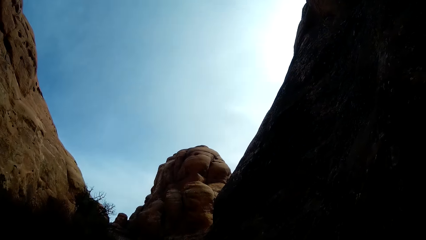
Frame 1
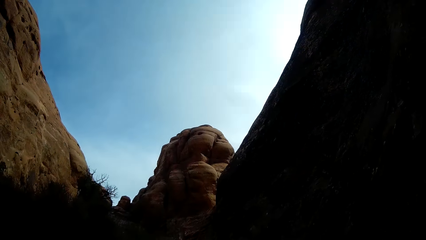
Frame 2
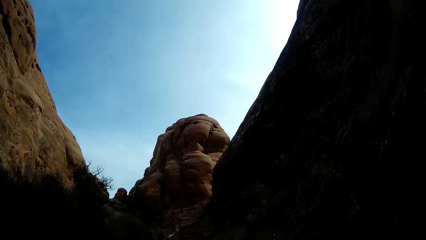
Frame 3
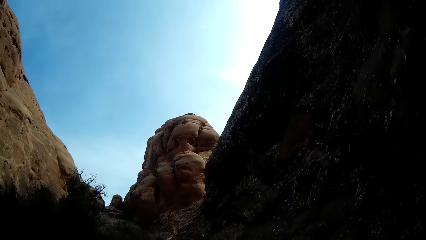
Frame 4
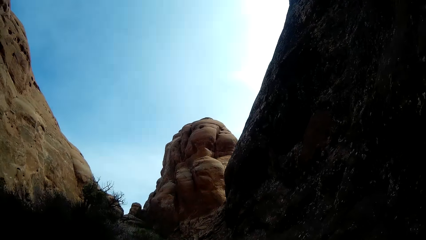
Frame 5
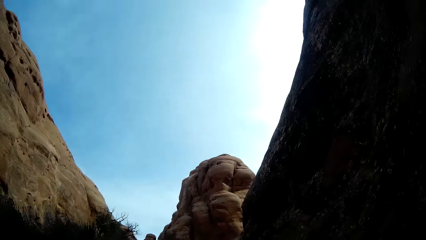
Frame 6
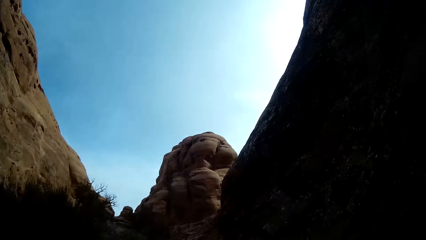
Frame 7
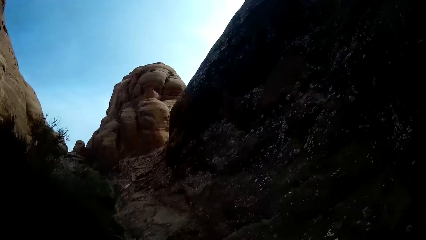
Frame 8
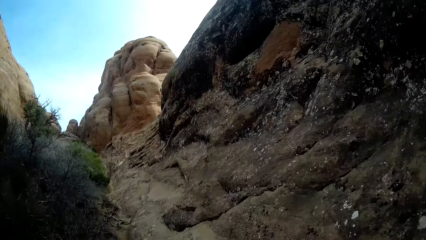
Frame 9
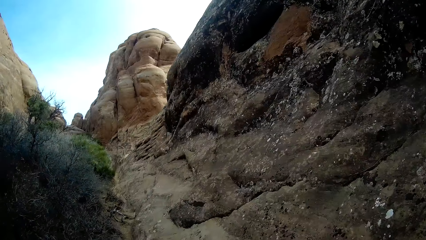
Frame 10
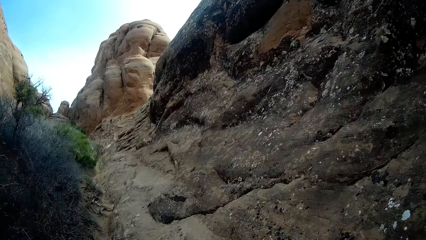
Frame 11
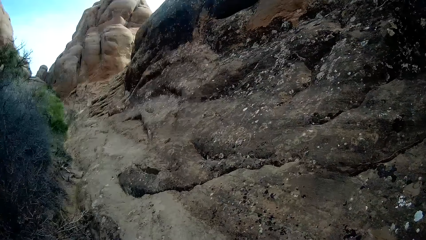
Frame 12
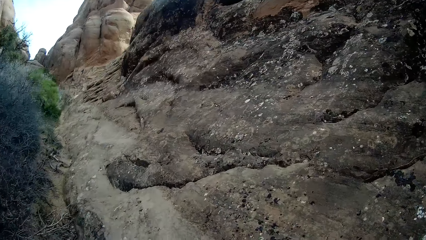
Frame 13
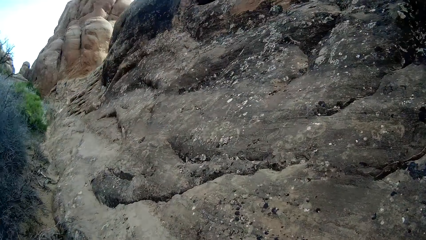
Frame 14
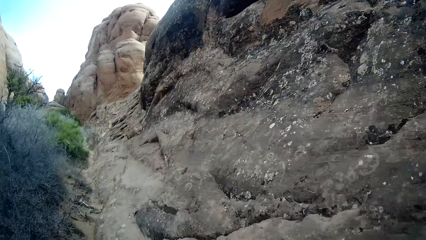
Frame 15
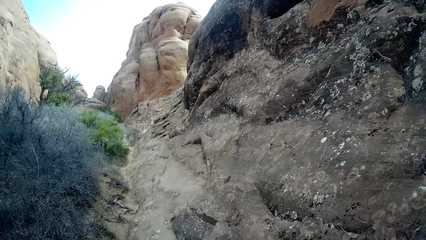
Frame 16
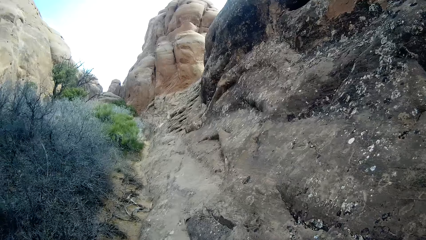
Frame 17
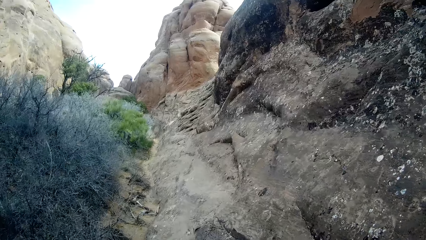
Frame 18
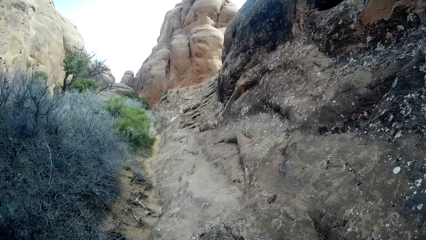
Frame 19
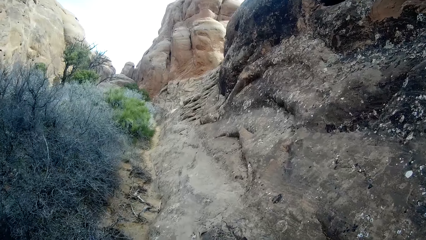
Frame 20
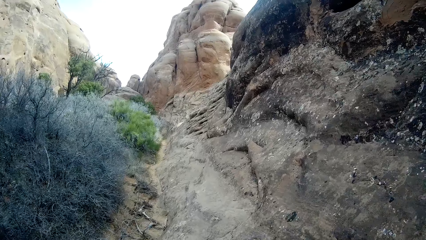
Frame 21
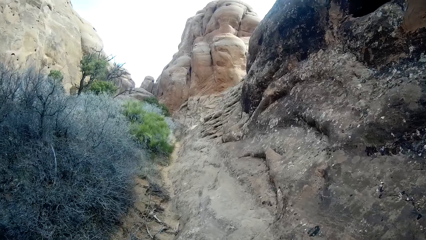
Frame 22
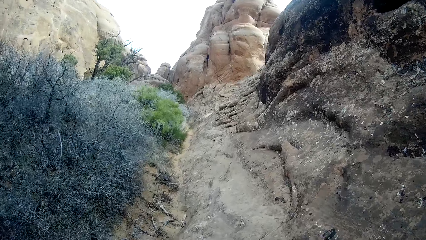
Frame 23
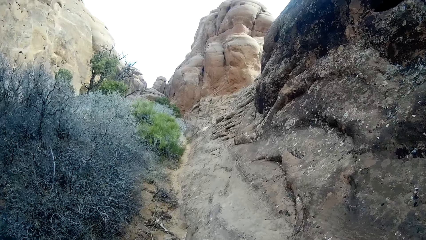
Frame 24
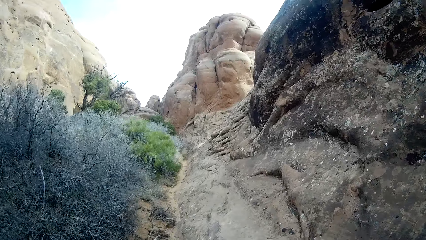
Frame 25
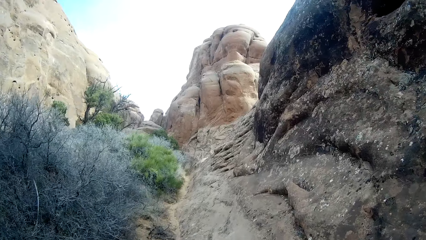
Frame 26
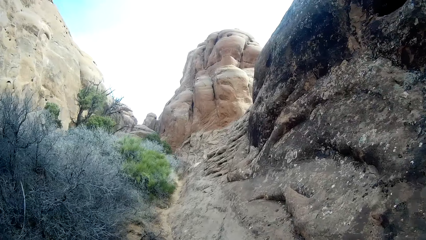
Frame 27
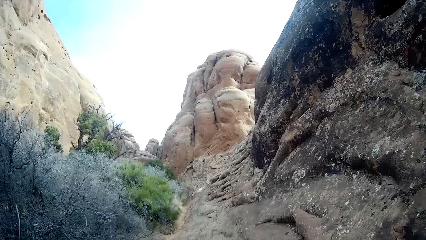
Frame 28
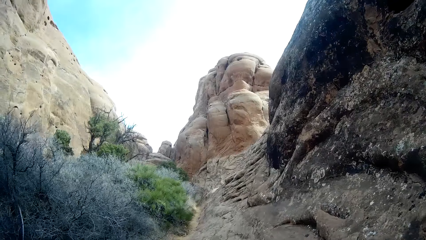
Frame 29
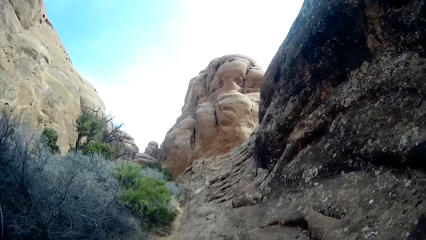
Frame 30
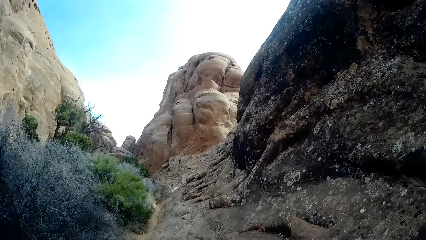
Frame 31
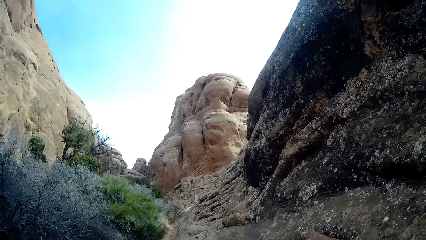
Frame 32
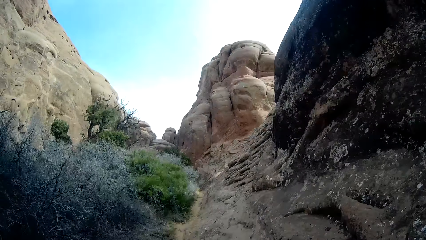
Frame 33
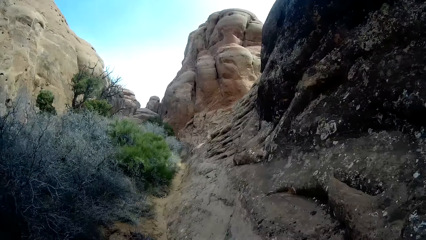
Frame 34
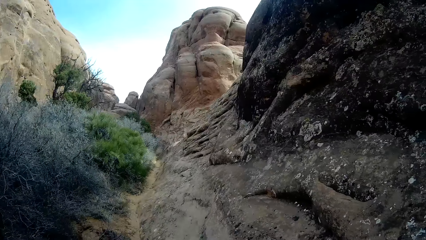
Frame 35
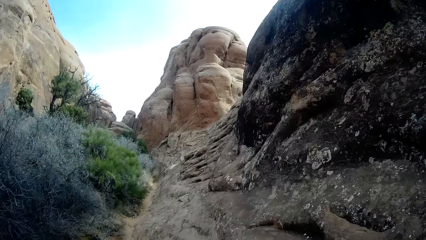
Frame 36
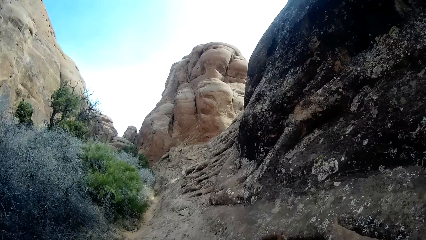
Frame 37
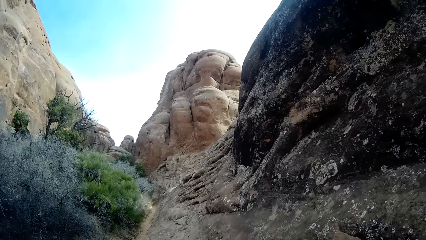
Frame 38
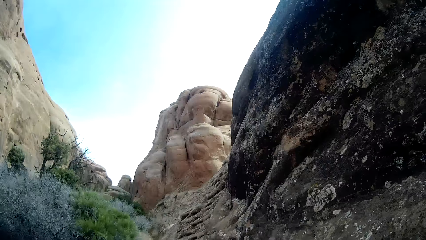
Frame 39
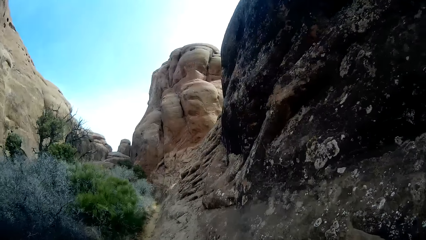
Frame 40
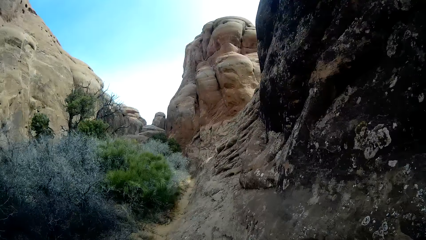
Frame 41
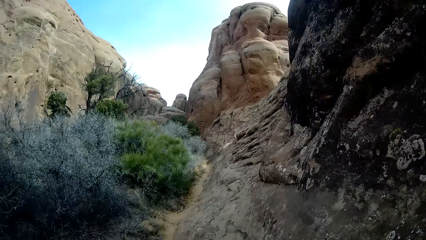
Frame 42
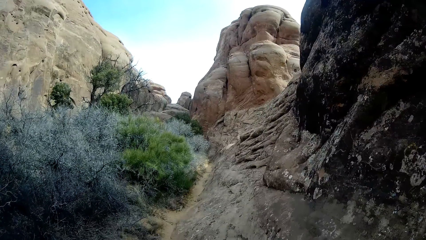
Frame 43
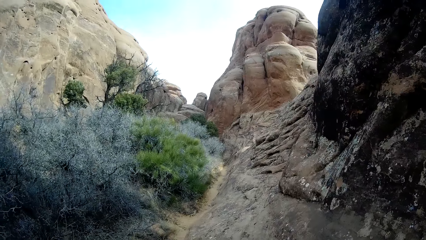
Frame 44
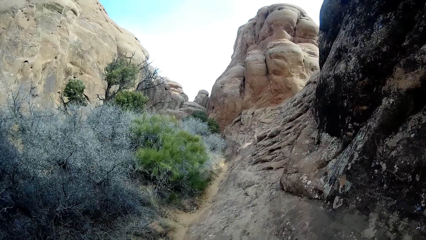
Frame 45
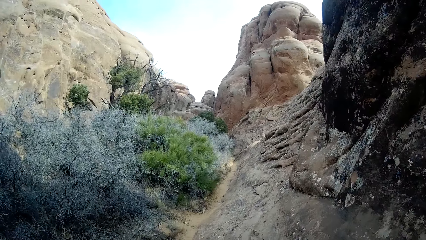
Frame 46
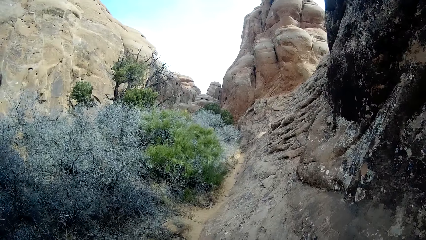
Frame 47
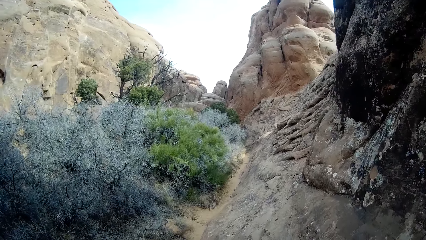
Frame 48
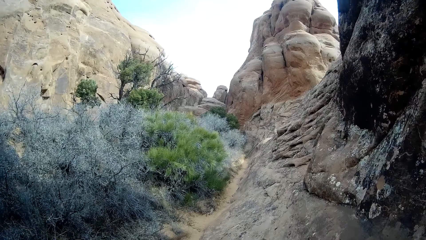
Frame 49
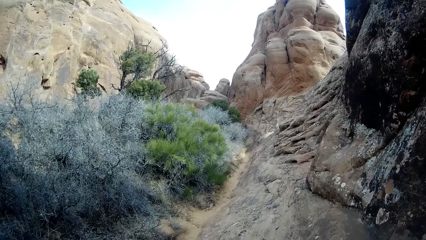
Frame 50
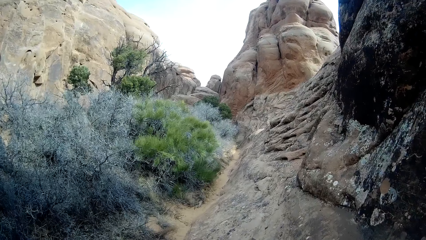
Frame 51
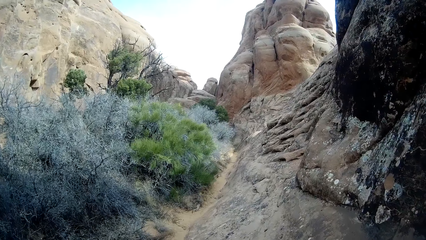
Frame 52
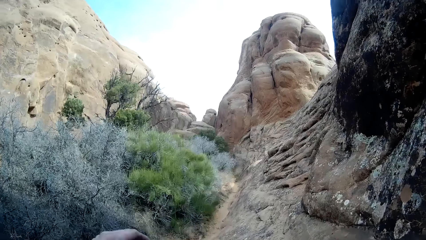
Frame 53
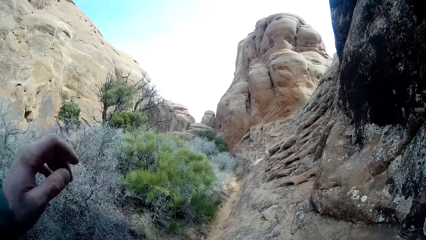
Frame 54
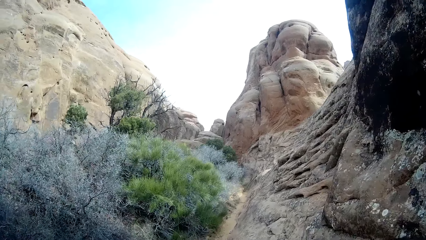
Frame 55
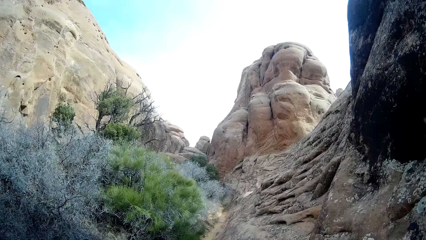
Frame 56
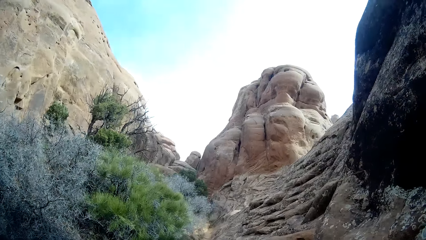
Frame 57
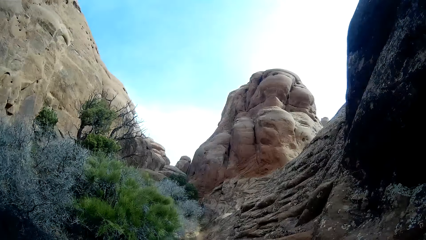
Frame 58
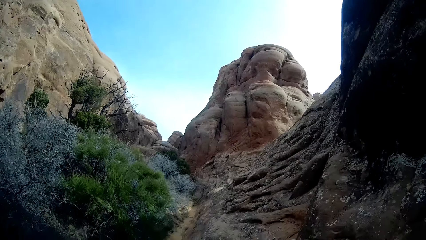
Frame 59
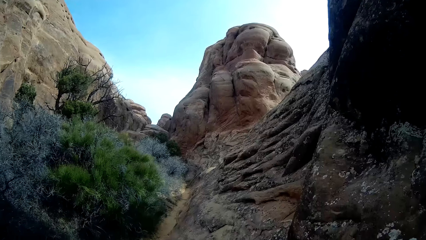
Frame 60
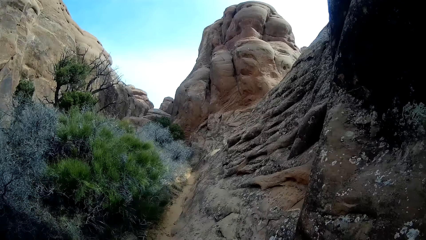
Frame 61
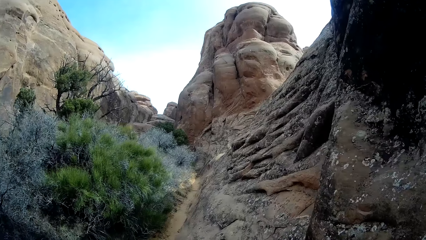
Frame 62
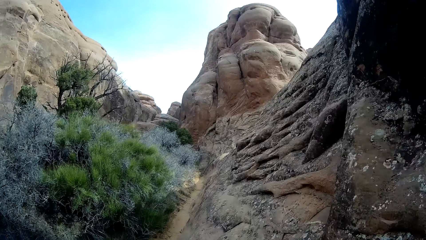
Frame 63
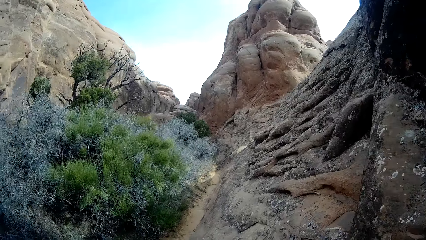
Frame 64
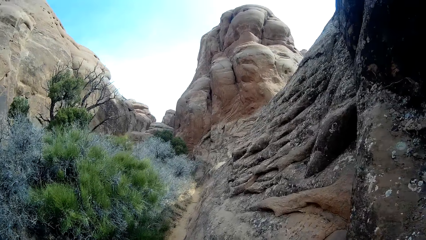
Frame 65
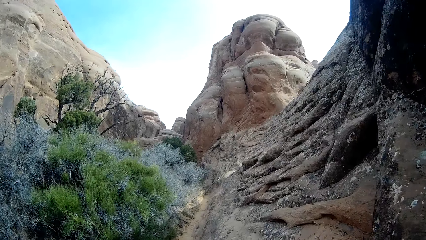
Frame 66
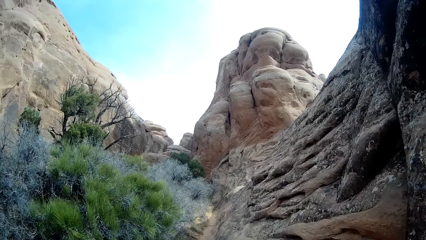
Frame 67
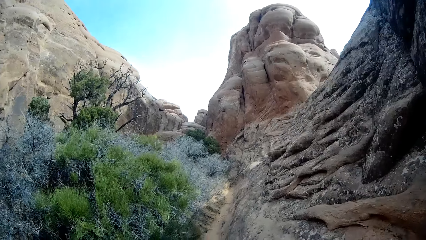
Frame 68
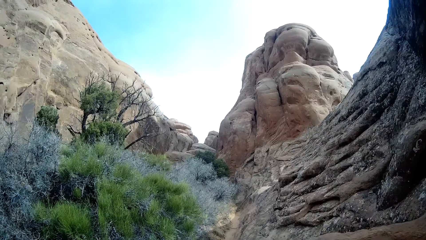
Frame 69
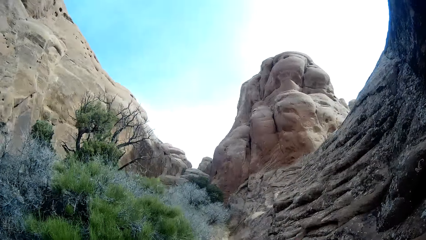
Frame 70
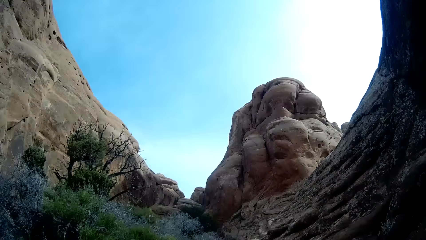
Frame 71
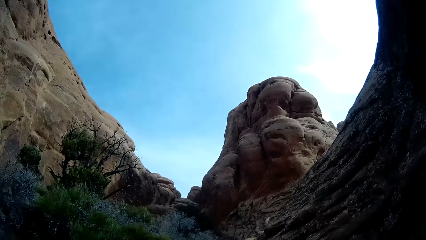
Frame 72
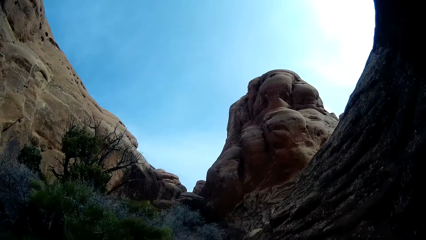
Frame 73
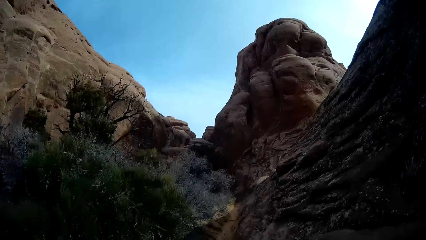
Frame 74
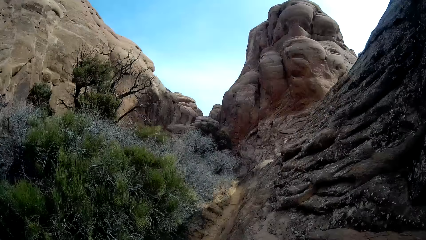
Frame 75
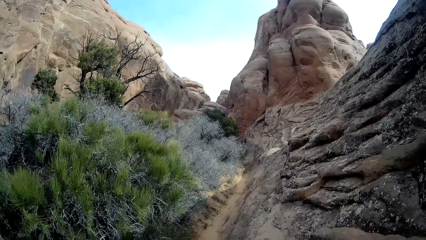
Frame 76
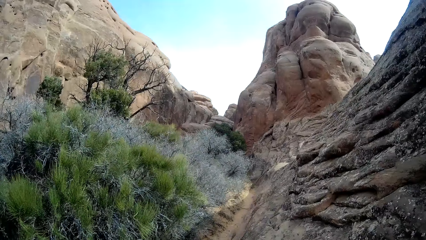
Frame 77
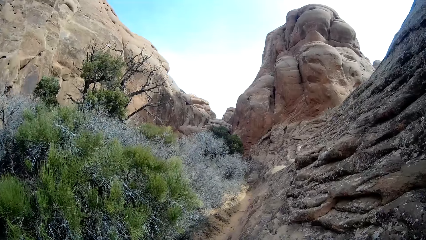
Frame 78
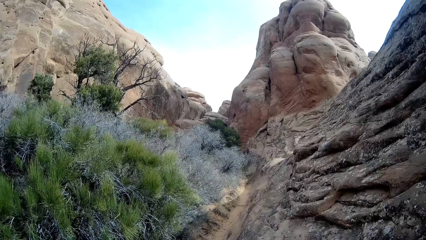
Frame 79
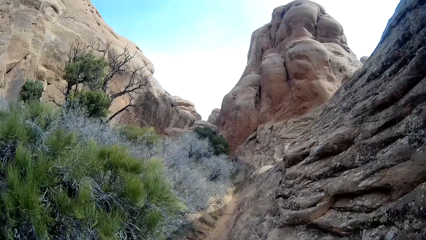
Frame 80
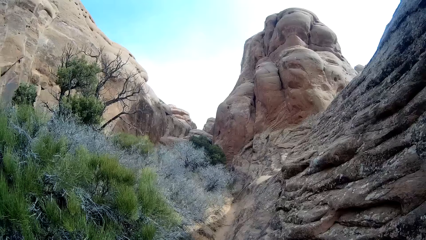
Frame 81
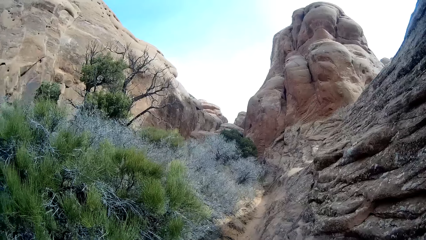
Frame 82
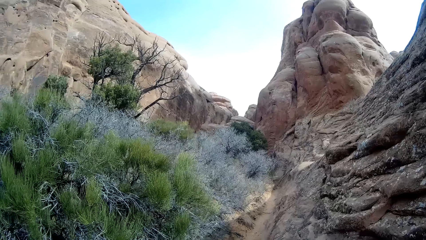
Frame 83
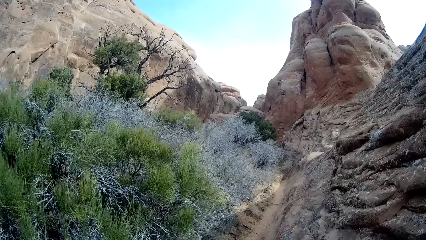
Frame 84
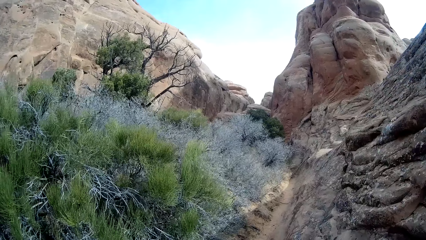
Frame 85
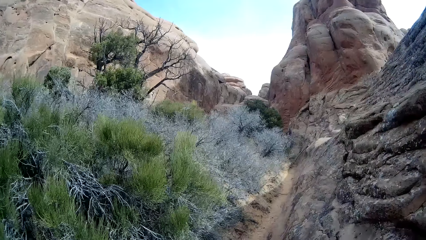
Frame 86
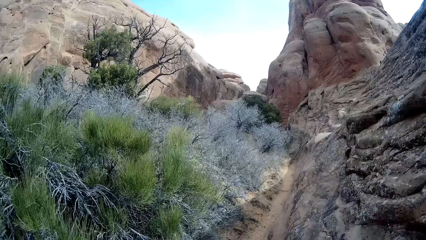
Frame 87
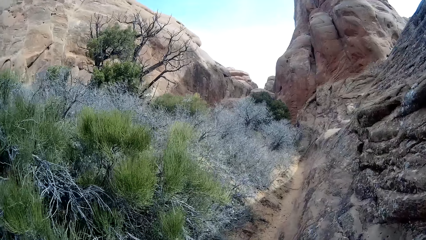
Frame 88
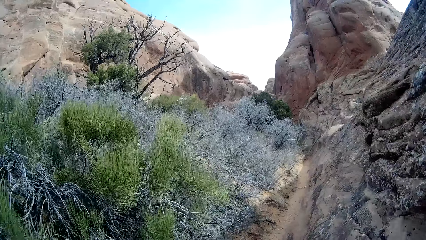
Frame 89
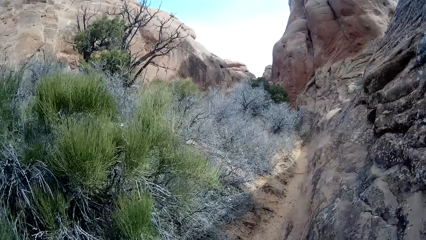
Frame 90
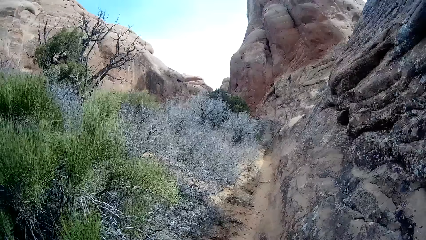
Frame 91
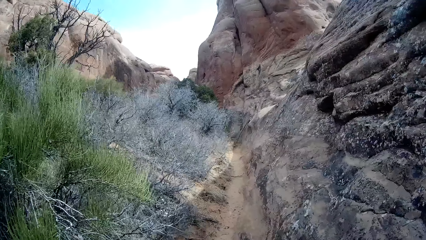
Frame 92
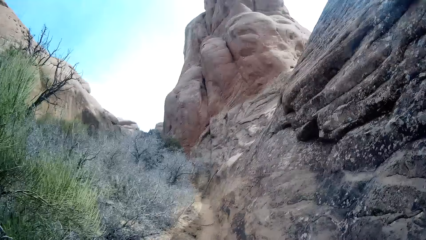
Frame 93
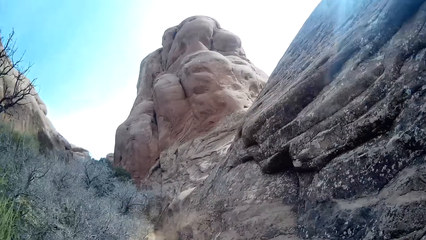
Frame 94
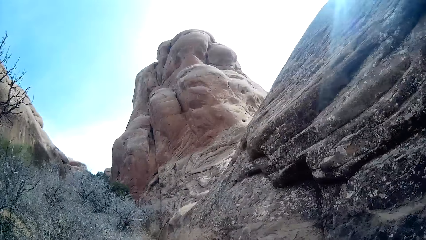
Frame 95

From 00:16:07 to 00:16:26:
The camera wearer walks on a foot path. They stare at a hill. They walk on the foot path.
